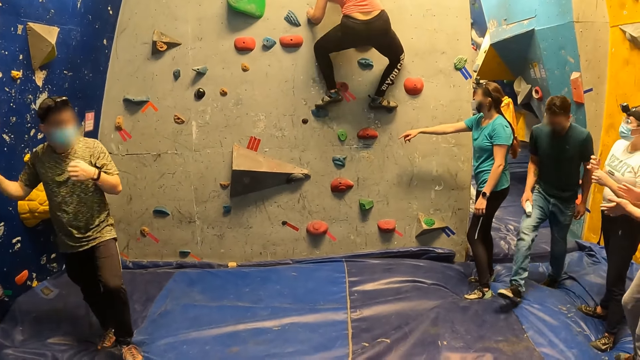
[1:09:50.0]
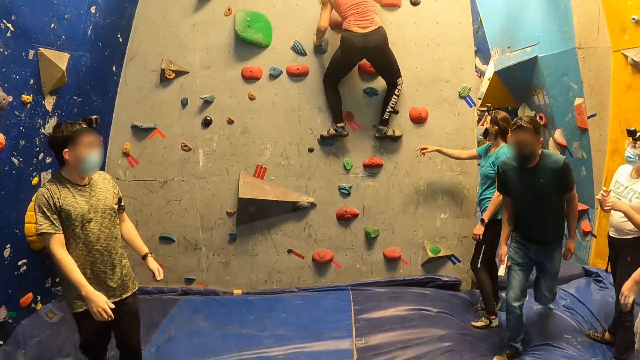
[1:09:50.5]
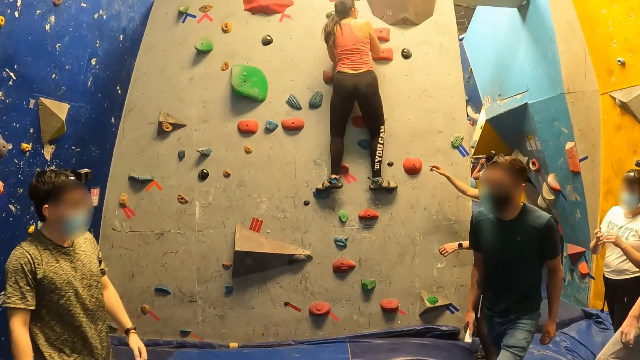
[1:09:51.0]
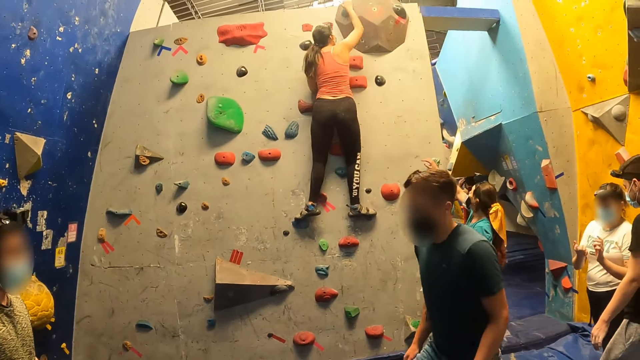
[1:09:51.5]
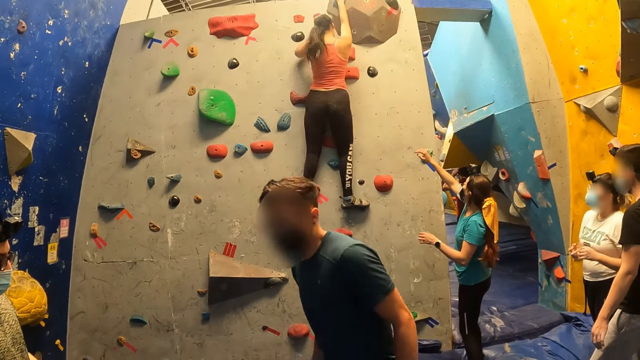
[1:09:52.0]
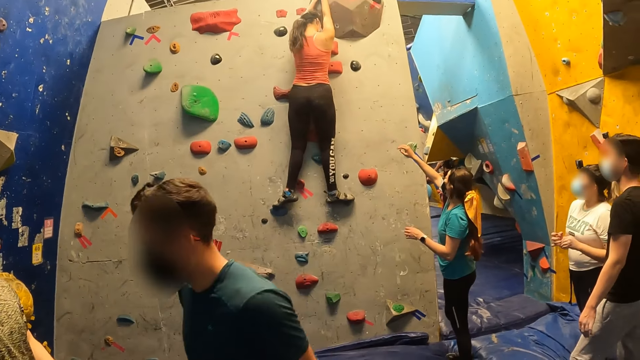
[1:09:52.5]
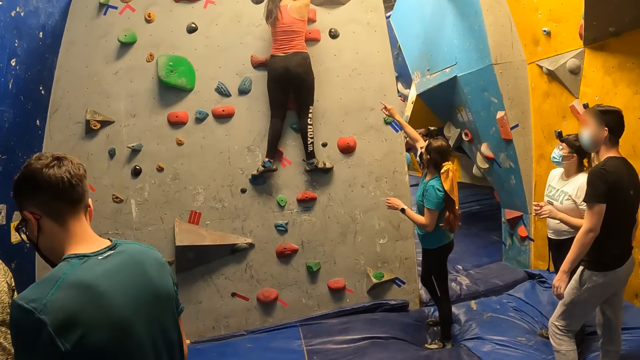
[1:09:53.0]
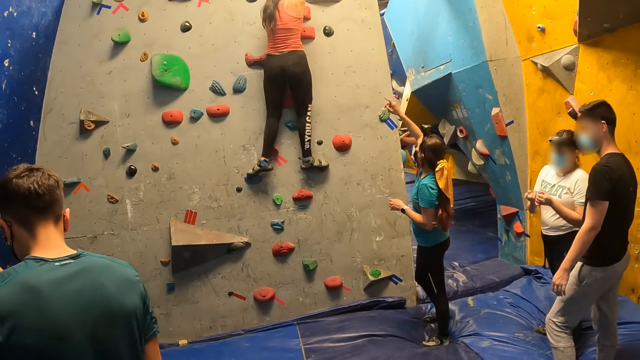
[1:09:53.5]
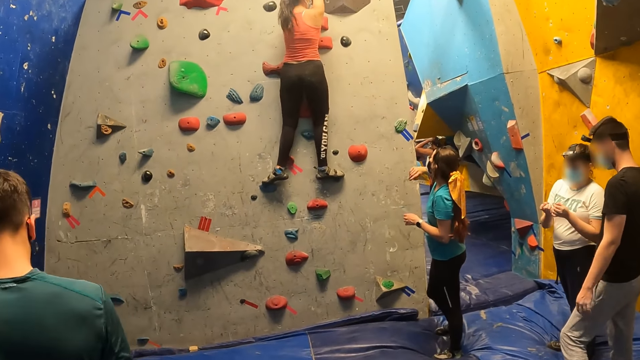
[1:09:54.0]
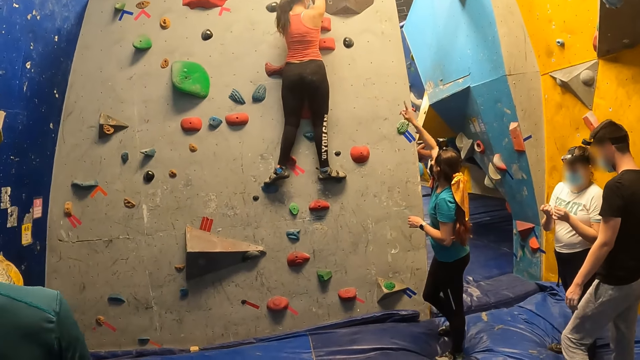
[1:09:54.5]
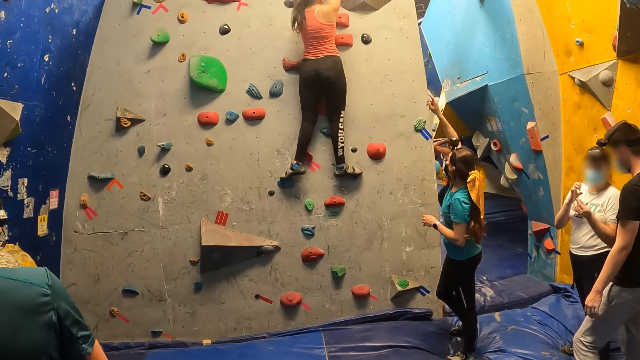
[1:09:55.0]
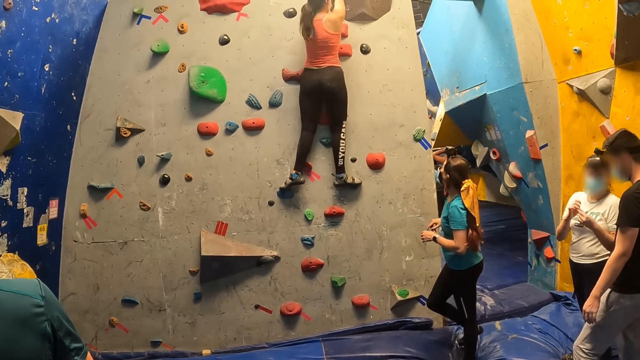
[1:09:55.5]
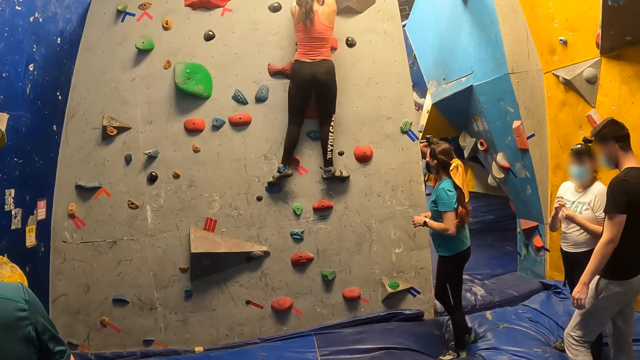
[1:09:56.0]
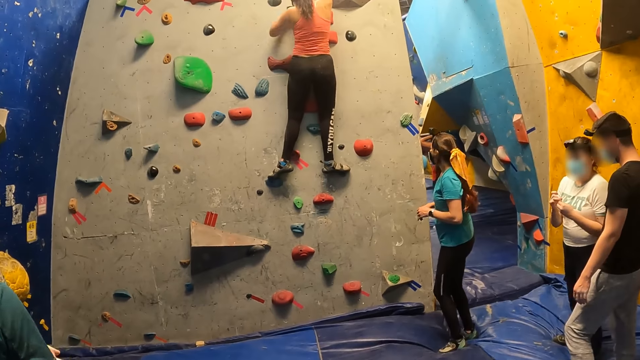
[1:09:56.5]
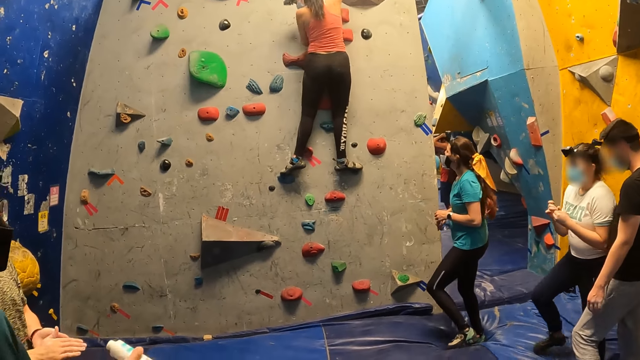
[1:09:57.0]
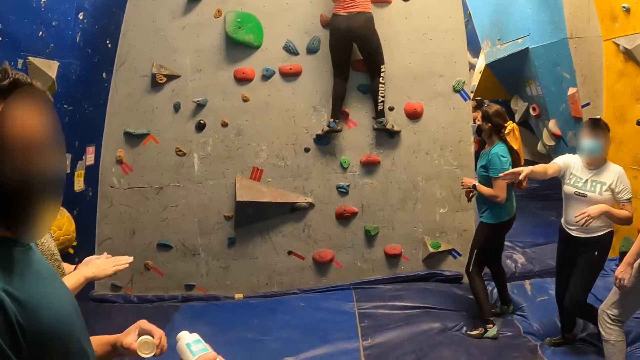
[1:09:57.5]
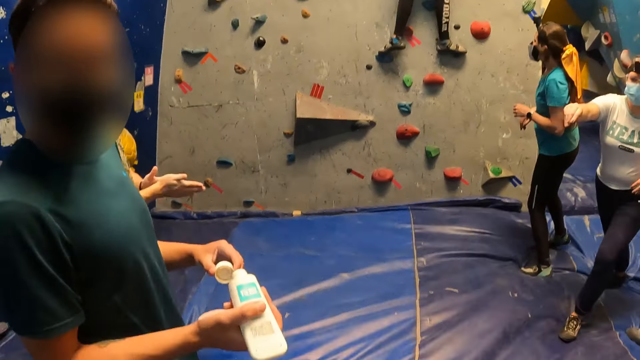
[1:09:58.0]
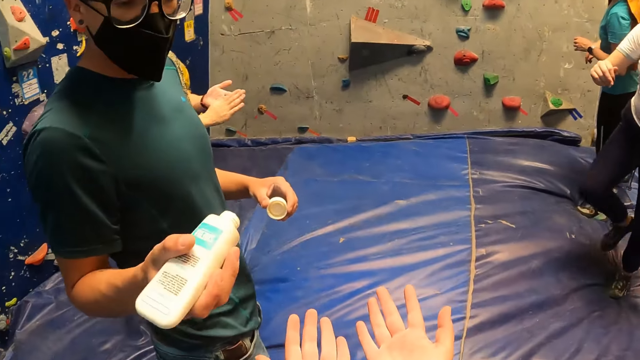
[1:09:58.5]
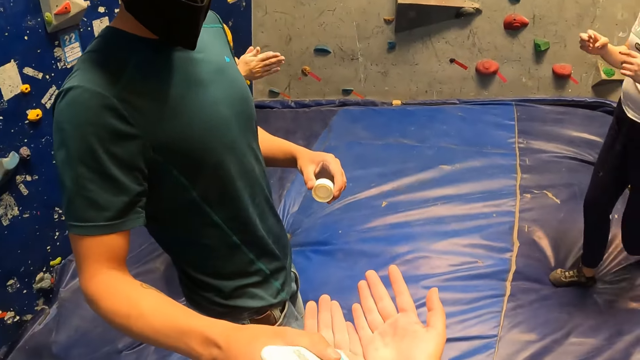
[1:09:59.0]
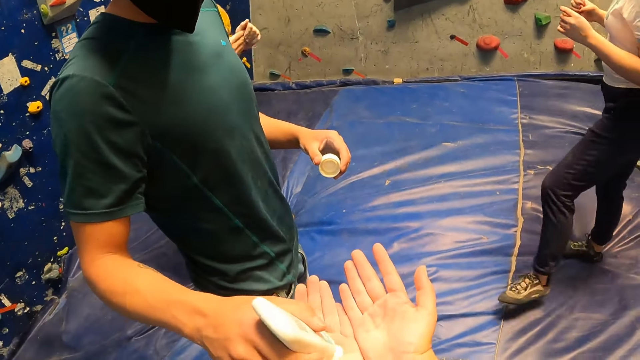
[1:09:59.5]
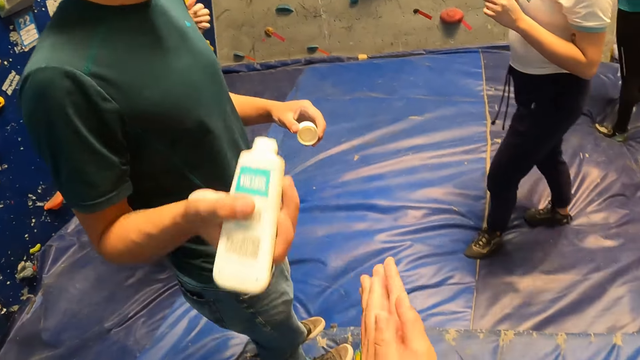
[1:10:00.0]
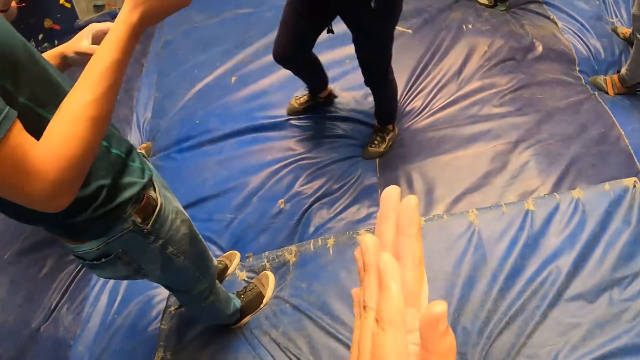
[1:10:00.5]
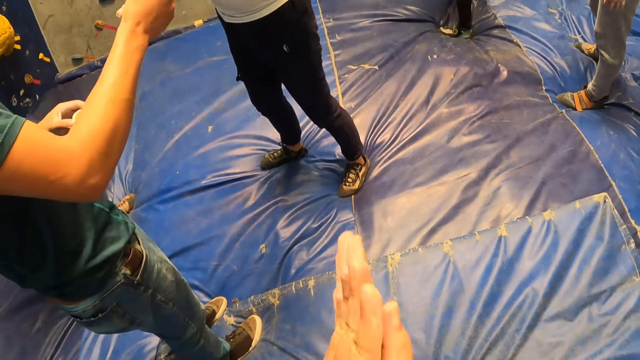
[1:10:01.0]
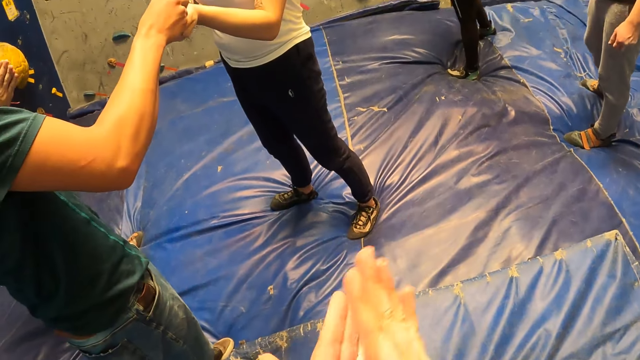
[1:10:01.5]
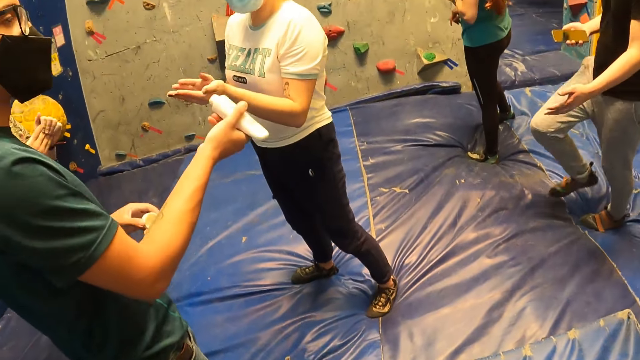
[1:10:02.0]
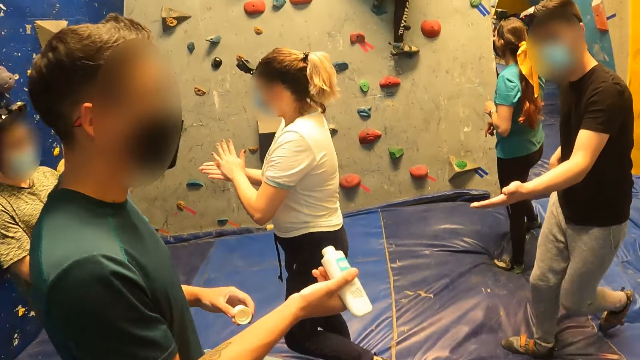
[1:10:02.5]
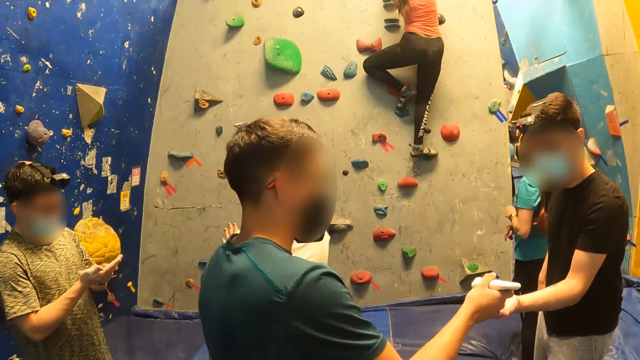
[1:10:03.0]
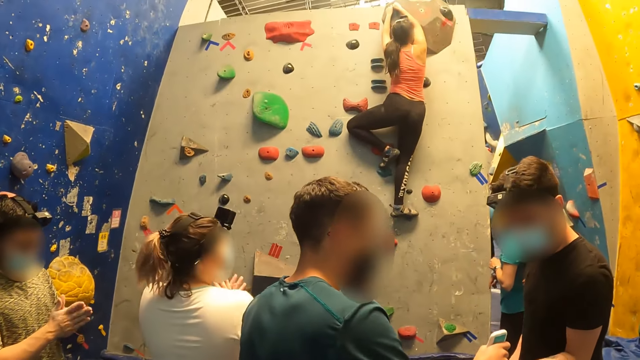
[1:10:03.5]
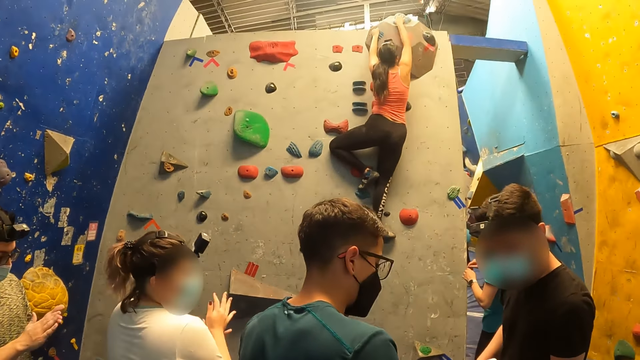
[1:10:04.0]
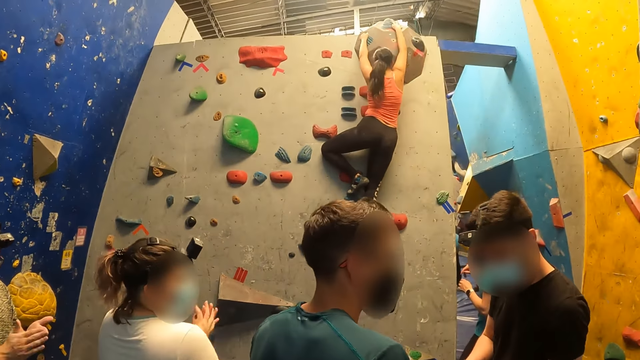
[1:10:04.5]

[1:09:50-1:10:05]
A man walks towards the camera wearer. A woman climbs up the wall holds. Another woman gestures at the first woman. The camera wearer receives a lotion from the man. The man holds a bottle of something and pours something on the camera wearer's hands. The camera wearer rubs her hands together. The man distributes lotion to a woman and another man. Another woman pours something on that woman's hands. That woman rubs her hands together. The man pours something on someone's hands.

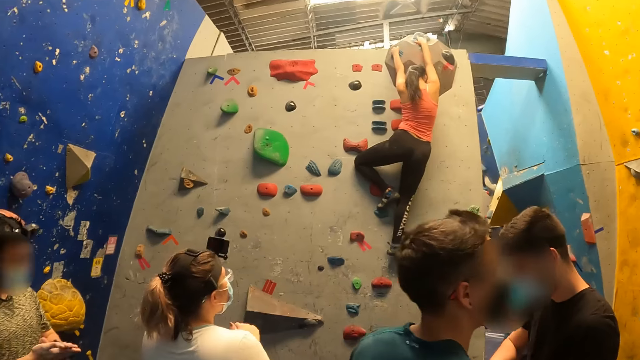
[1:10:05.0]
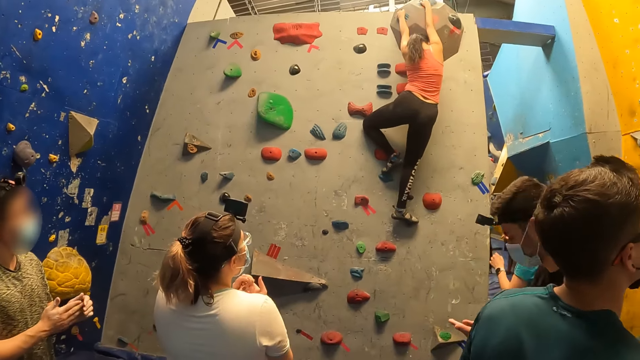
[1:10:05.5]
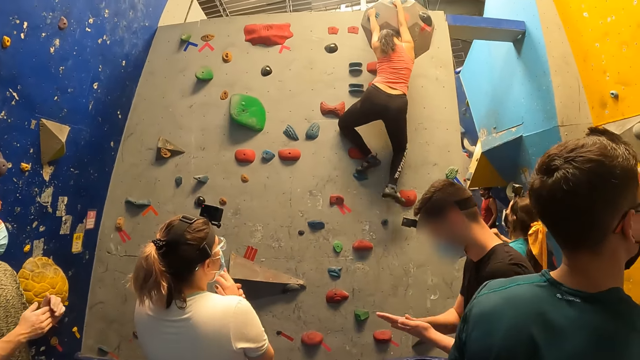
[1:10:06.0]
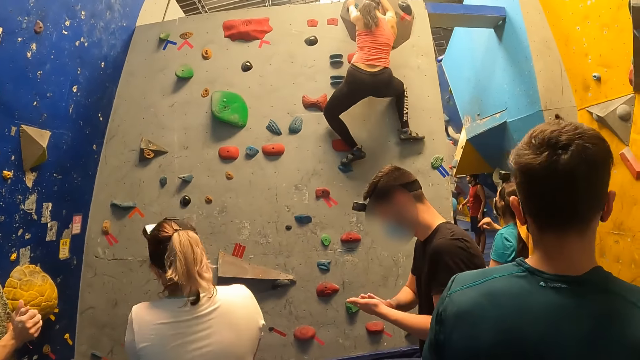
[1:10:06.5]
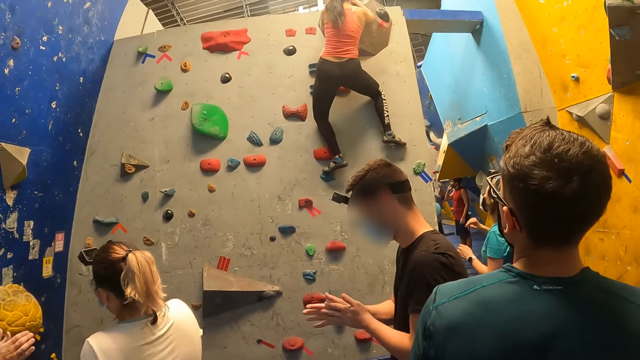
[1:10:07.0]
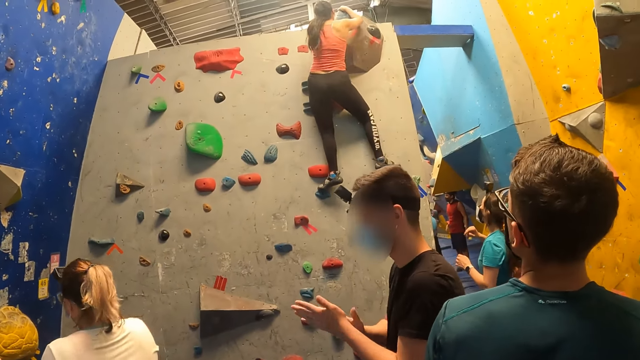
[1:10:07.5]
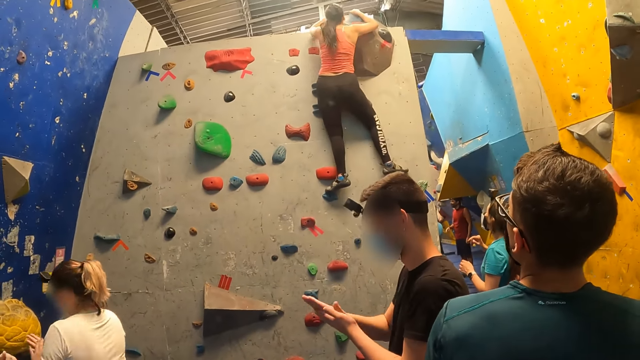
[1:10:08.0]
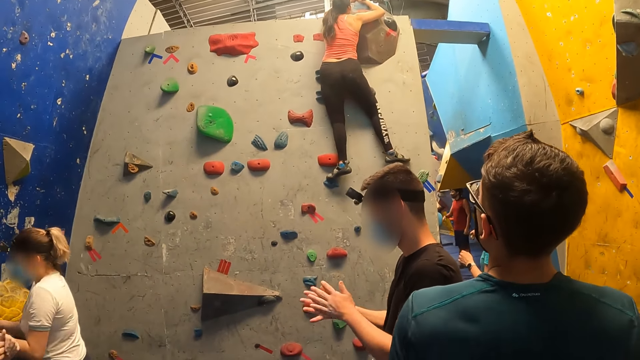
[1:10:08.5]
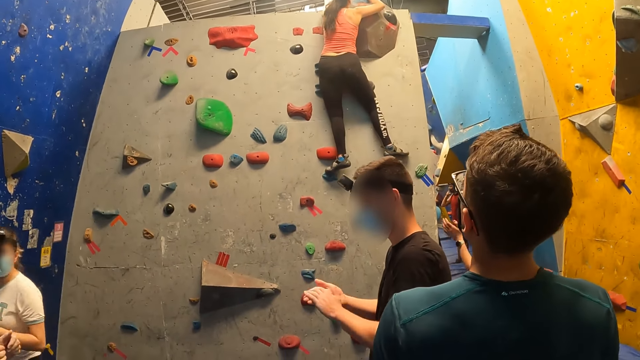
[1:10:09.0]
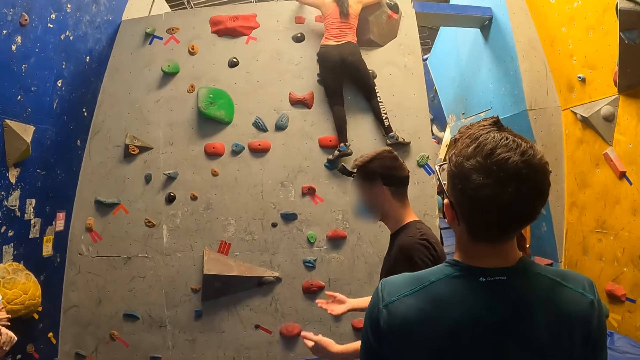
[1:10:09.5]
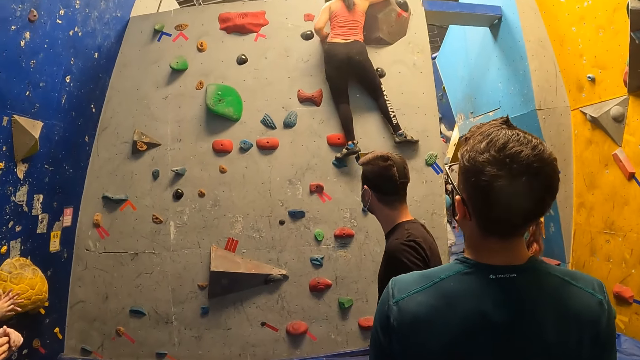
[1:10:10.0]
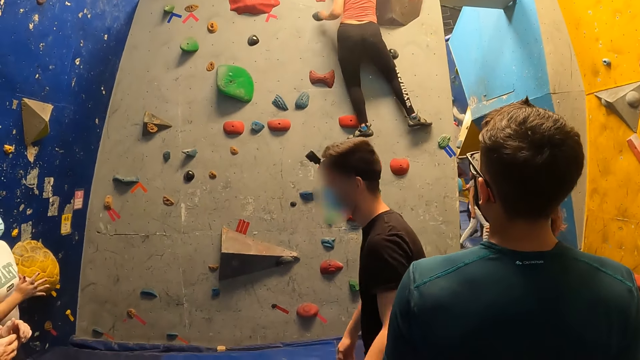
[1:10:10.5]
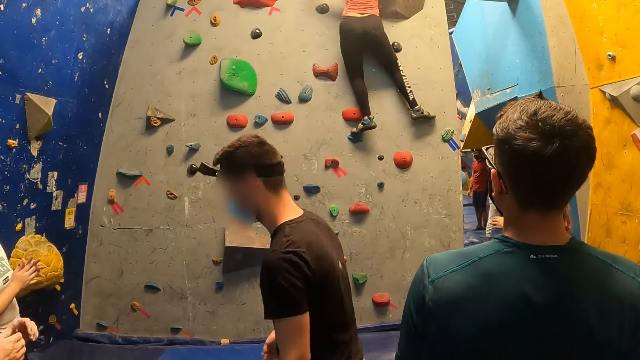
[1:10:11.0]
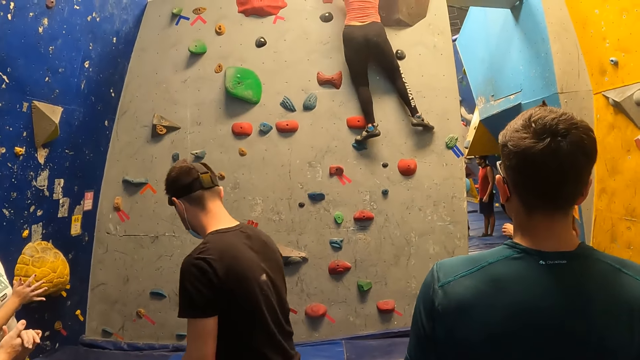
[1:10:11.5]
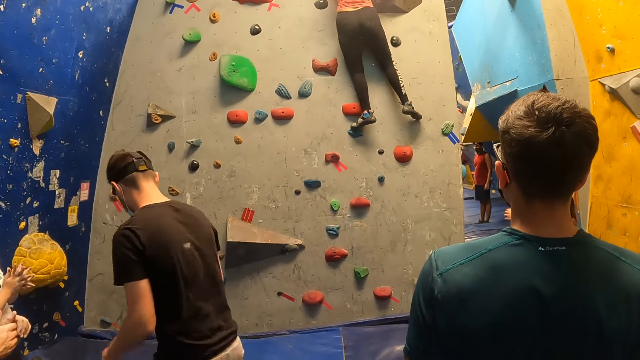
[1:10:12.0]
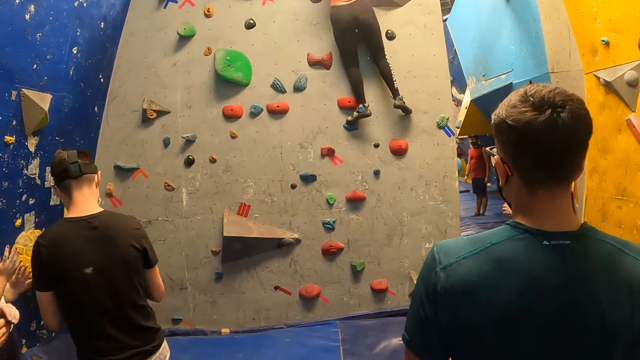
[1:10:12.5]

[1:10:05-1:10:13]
A woman climbs up the wall. A man rubs his hands.
